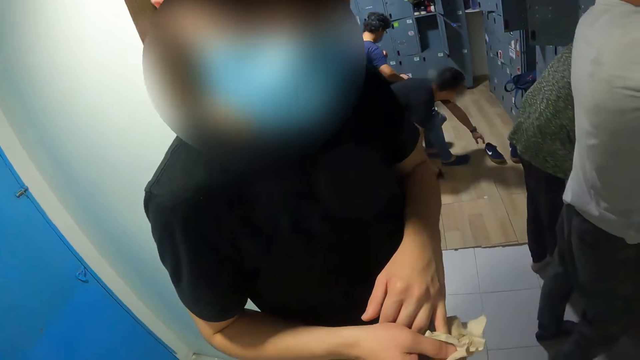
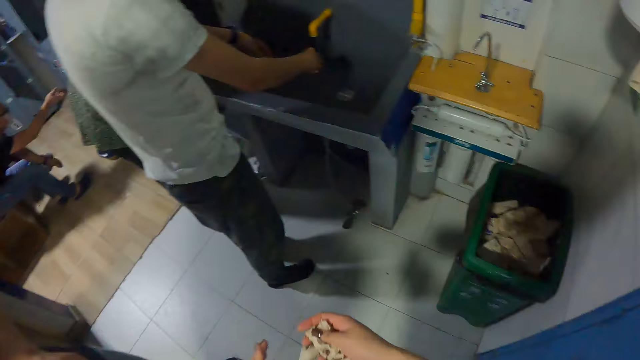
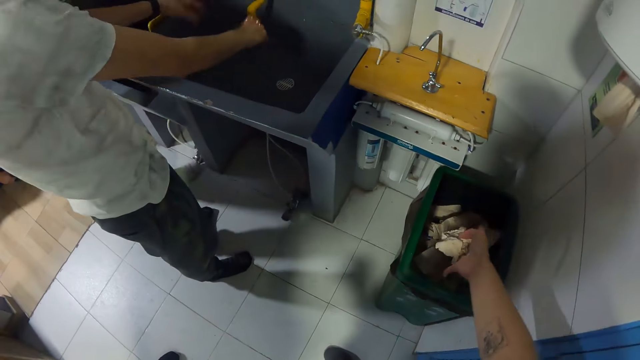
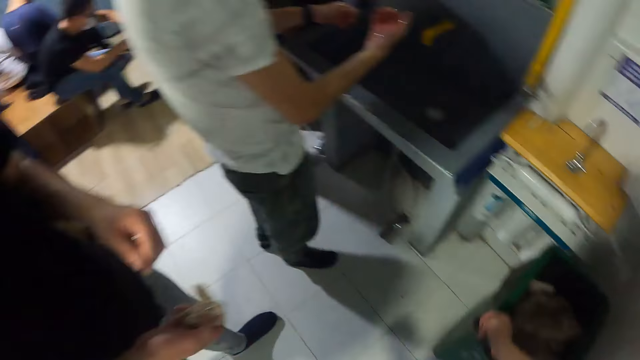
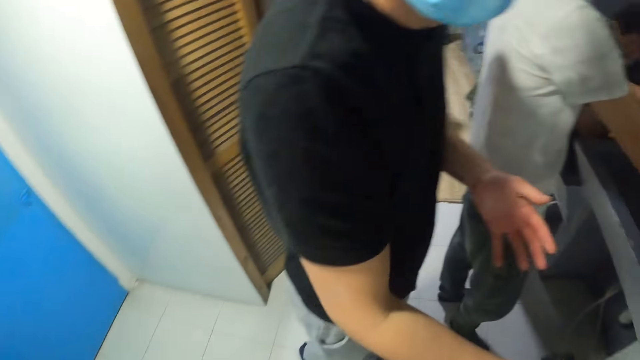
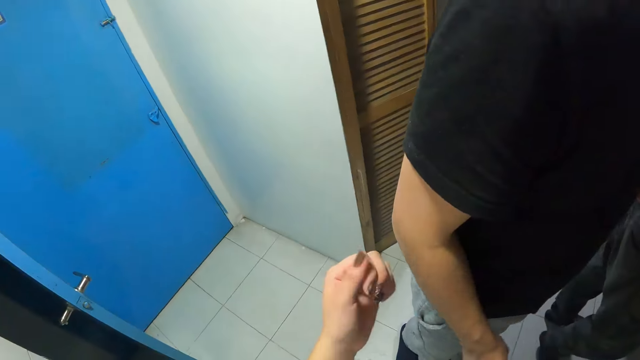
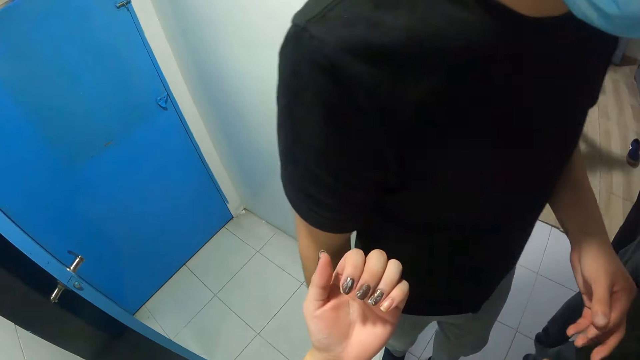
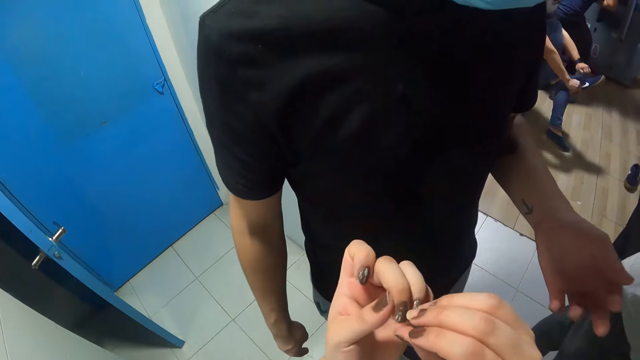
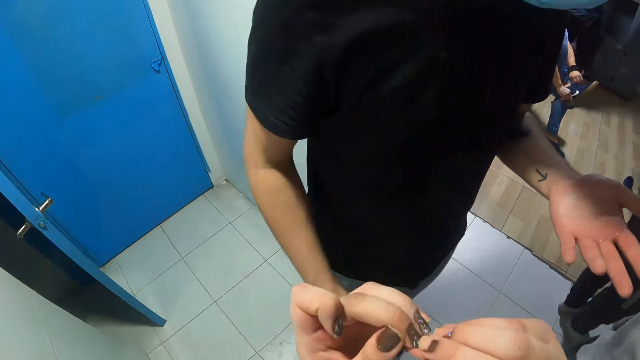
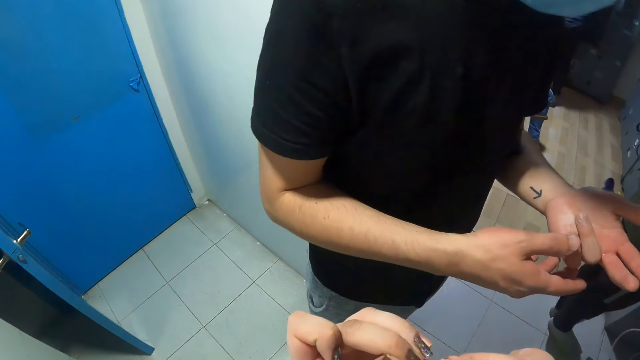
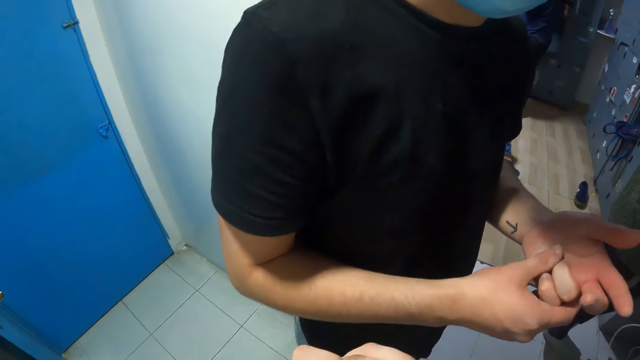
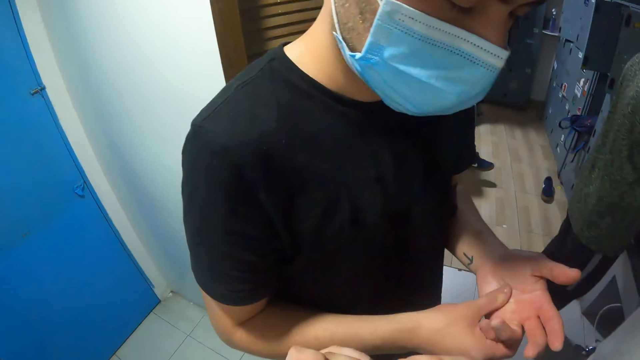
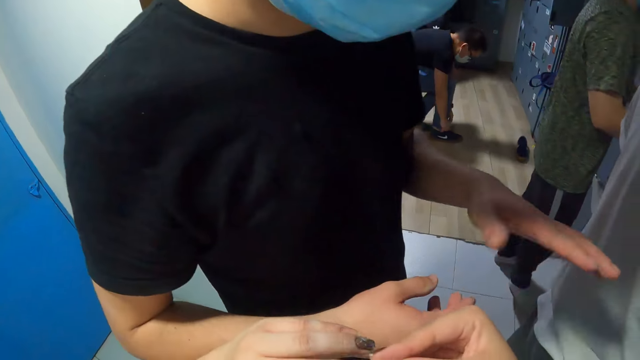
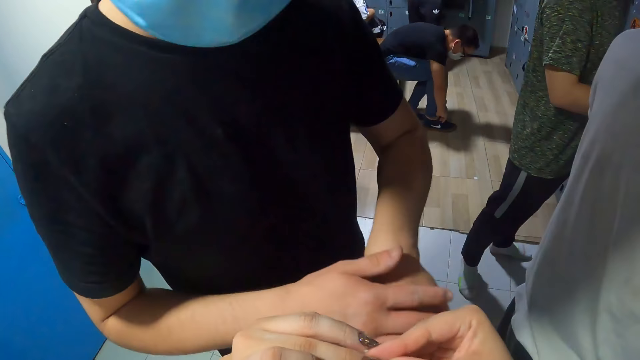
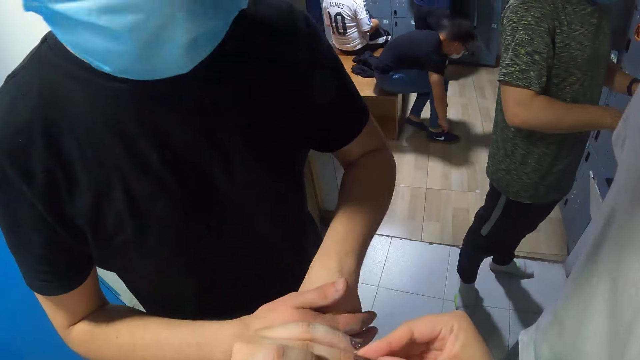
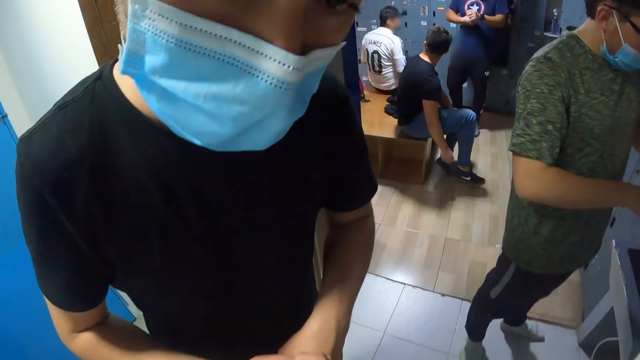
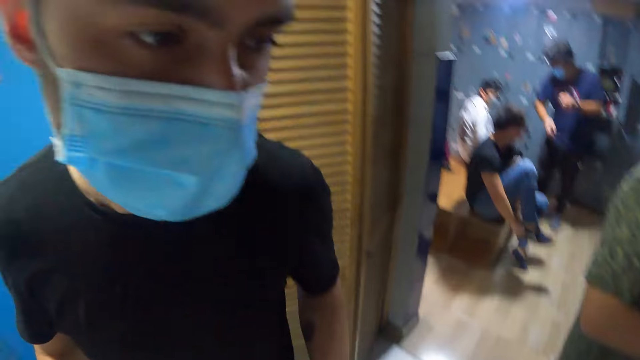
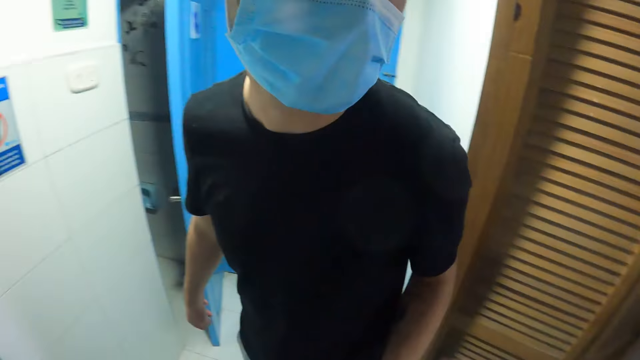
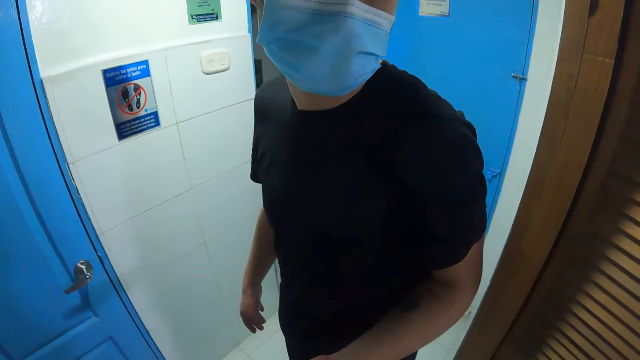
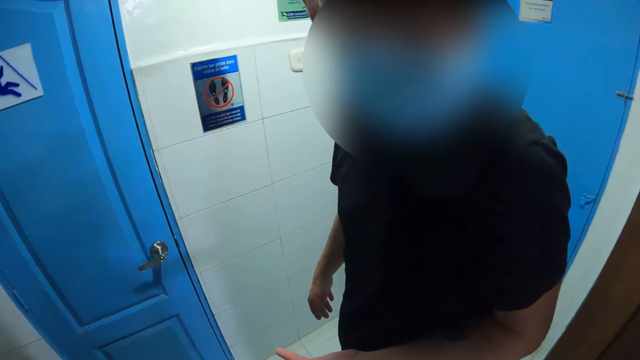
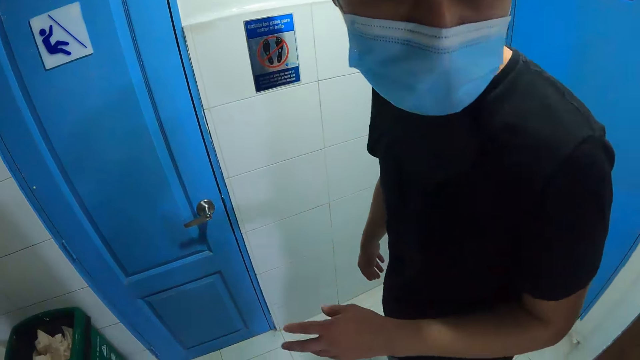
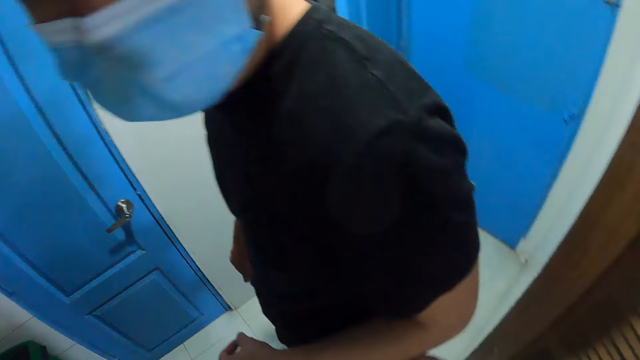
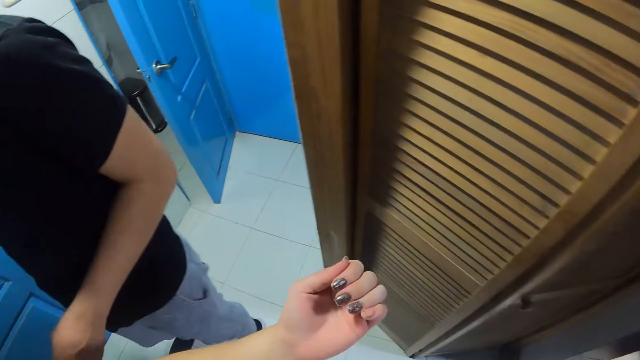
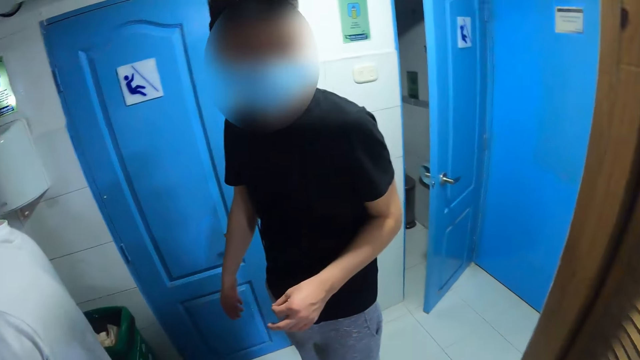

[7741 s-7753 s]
The camera wearer looks around the room. She tosses the paper towel into a waste bin on the floor with her right hand. A man walks and throws the paper towel. The camera wearer checks her fingers. She picks at her nails with both hands. She converses with the man. The man checks his fingers. The camera wearer converses with the man.

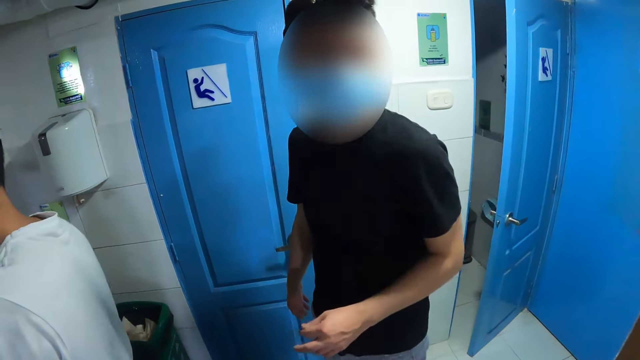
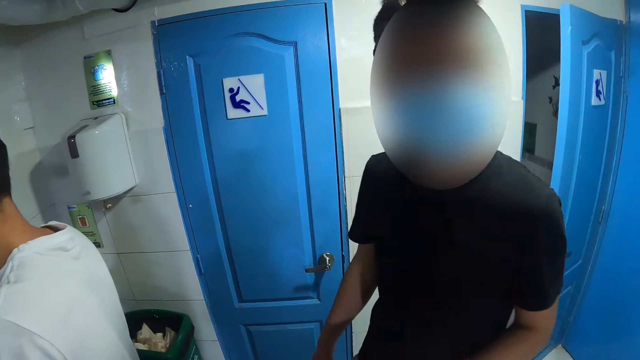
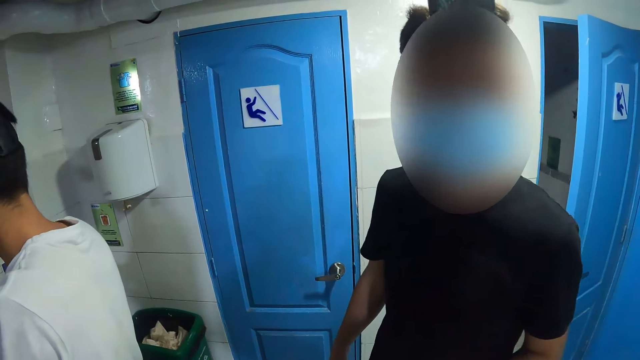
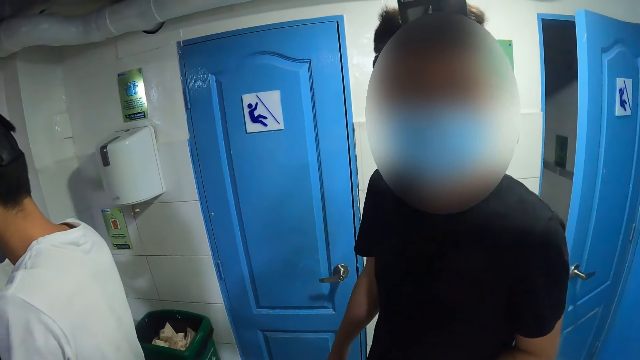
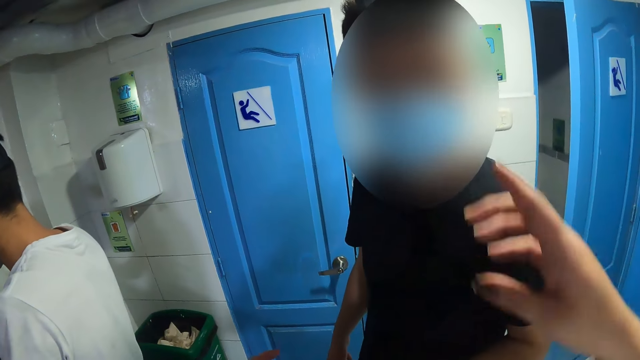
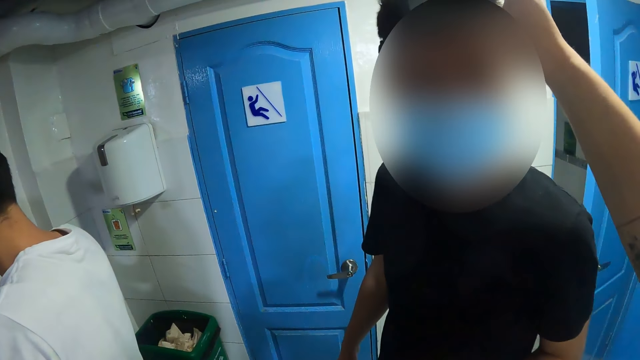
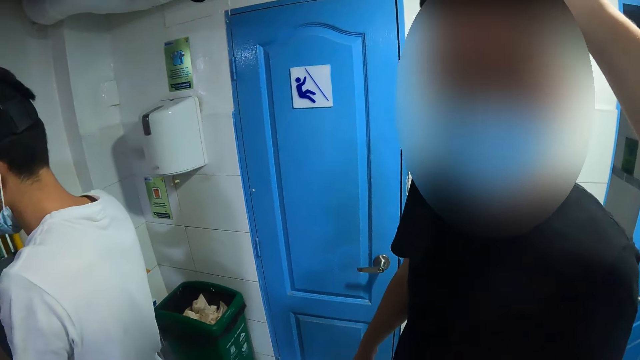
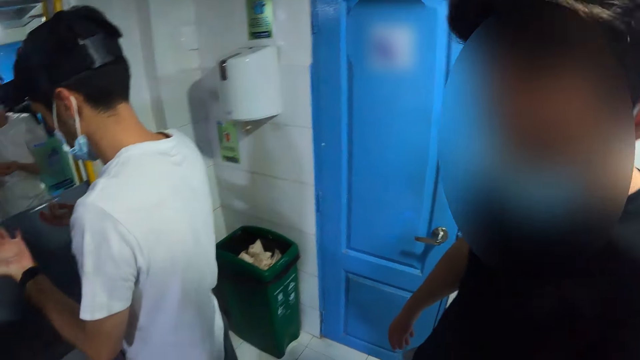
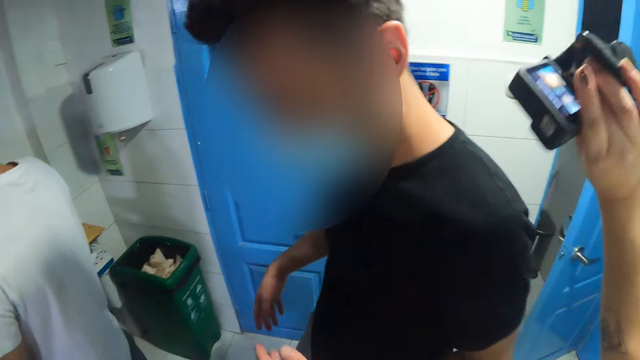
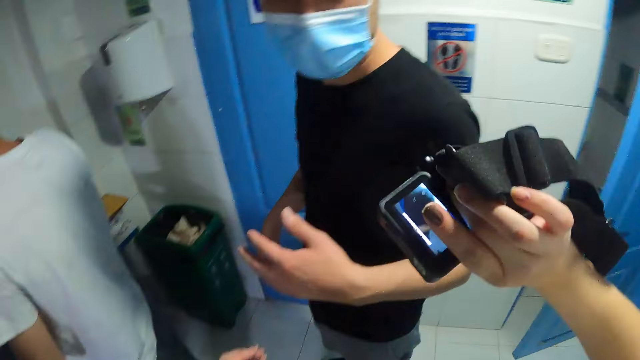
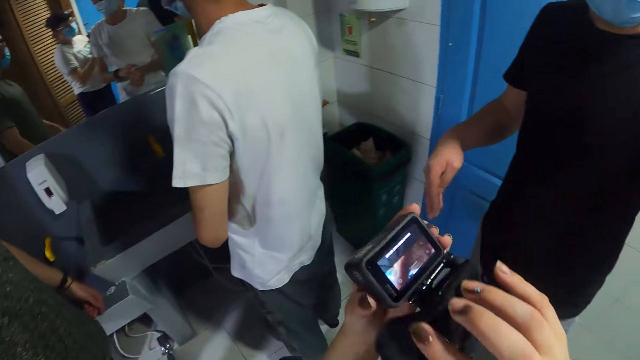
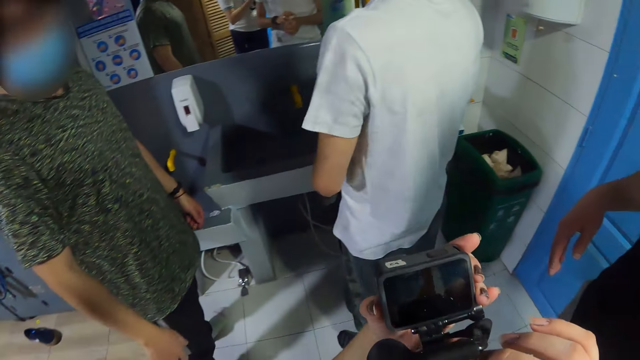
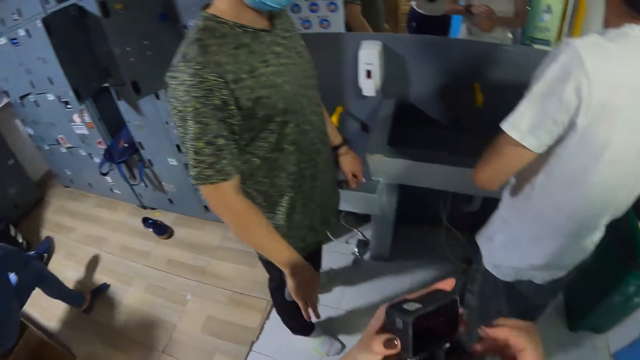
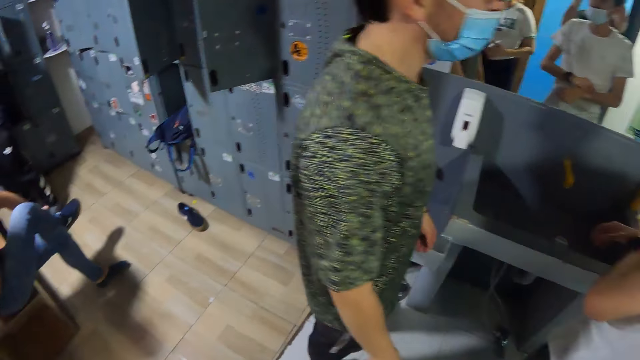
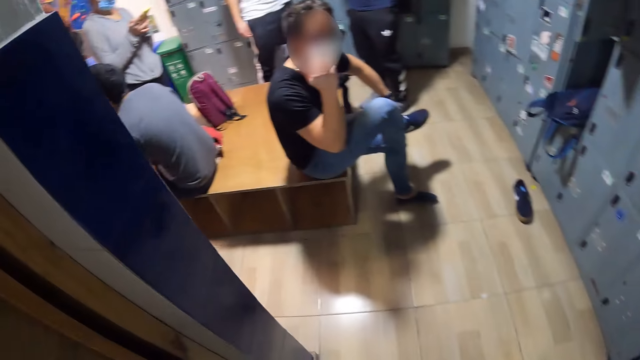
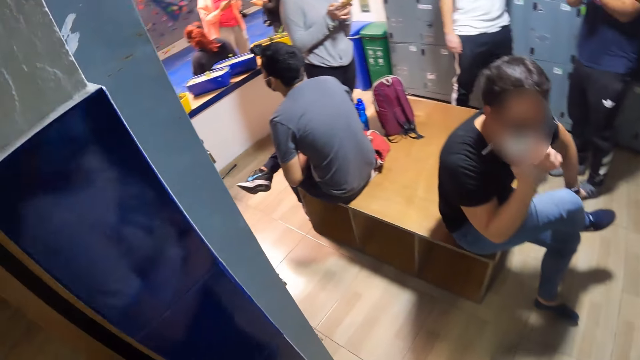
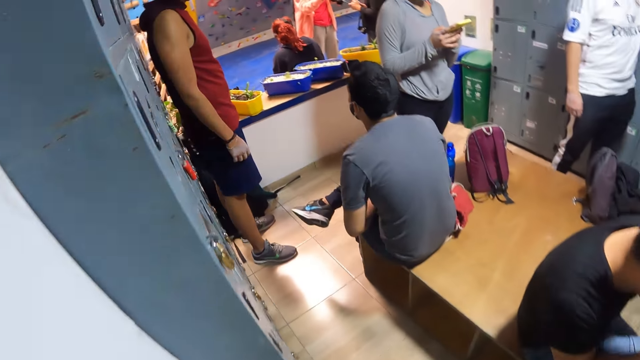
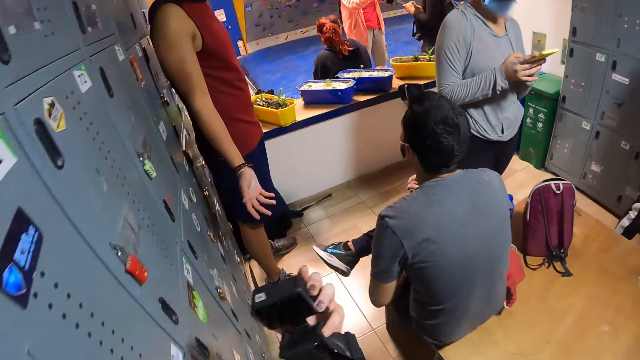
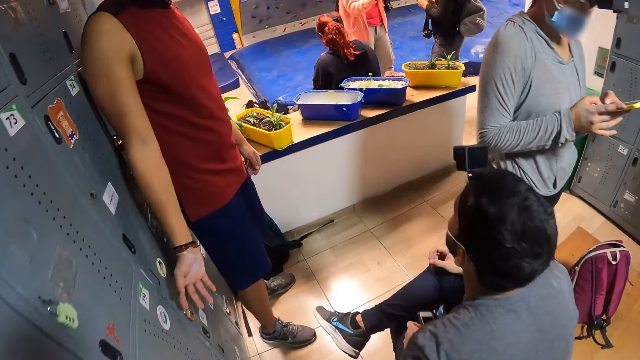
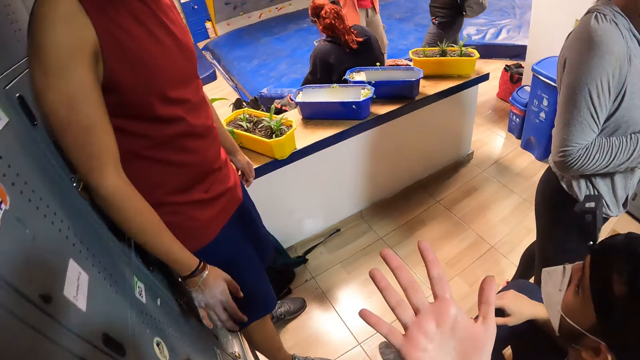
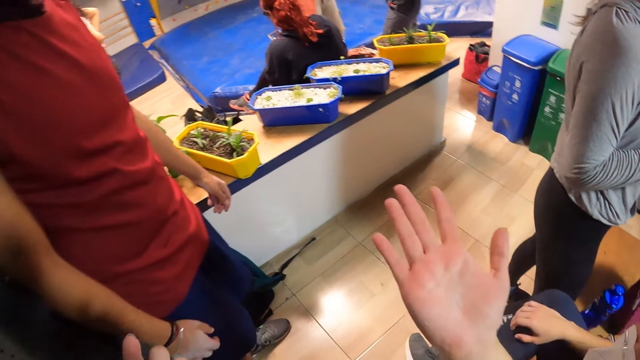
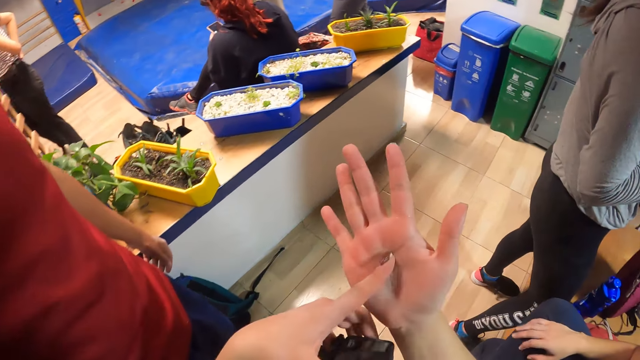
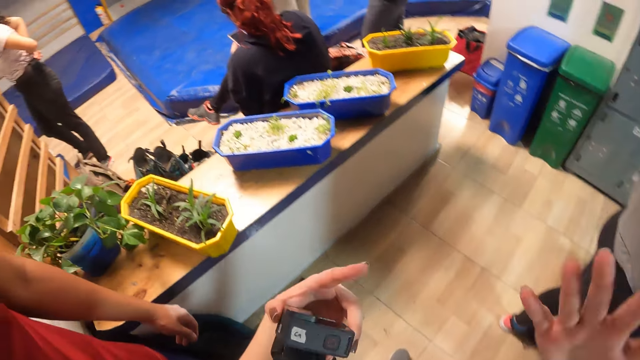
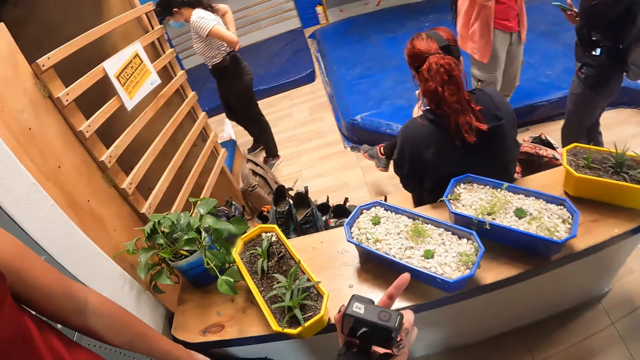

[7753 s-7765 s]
The camera wearer removes a camera from the head of the man with her right hand. She checks the camera. She passes the camera from her right hand to her left hand. She converses with the man. She walks around the room. She touches her right palm with her left index finger.
